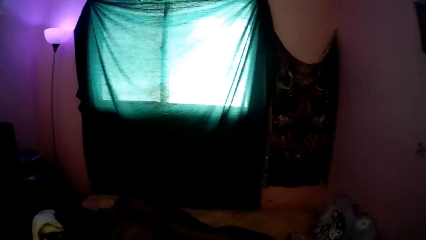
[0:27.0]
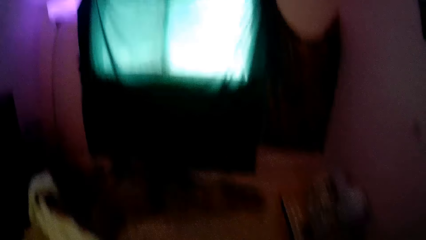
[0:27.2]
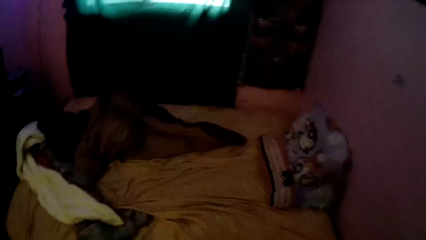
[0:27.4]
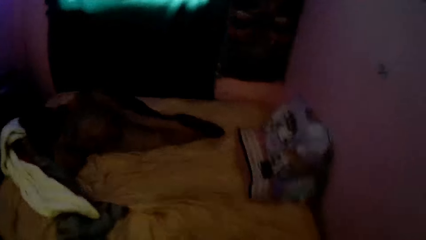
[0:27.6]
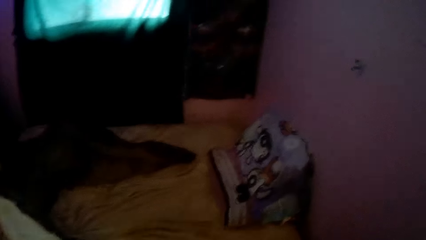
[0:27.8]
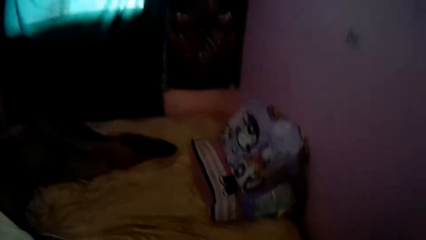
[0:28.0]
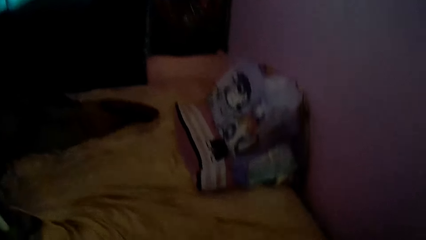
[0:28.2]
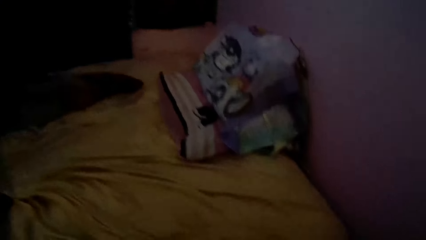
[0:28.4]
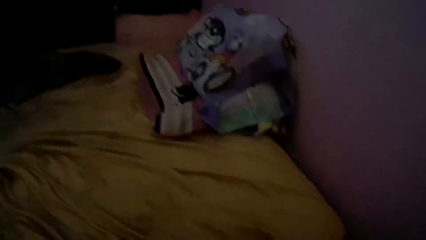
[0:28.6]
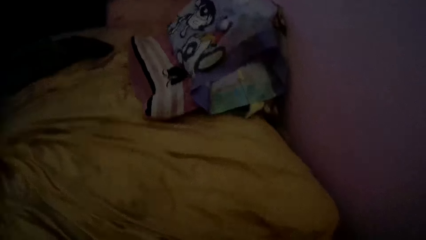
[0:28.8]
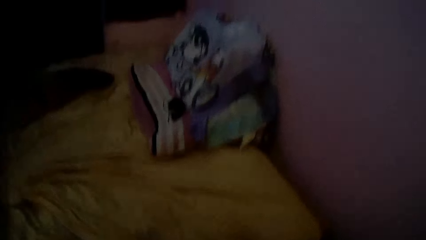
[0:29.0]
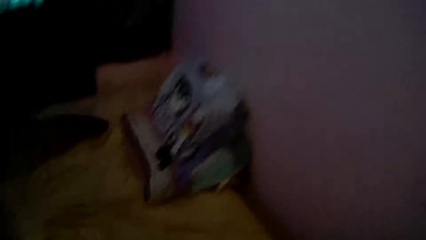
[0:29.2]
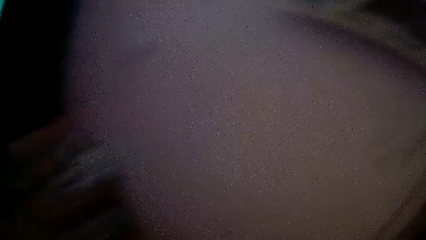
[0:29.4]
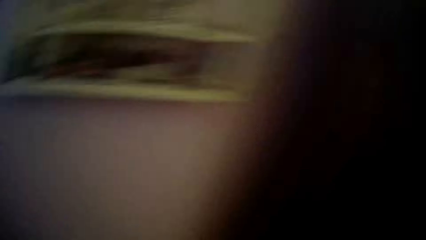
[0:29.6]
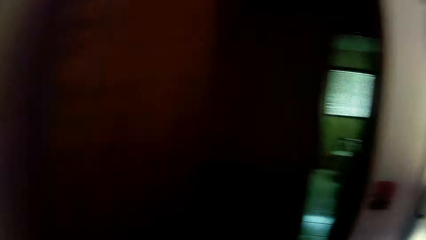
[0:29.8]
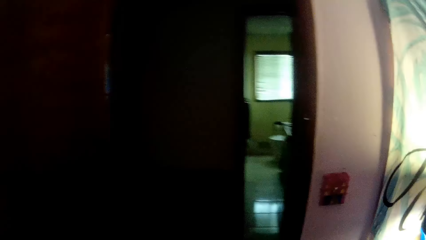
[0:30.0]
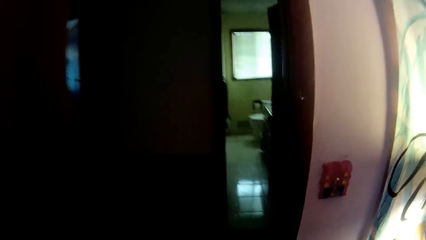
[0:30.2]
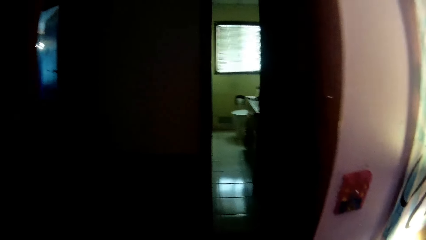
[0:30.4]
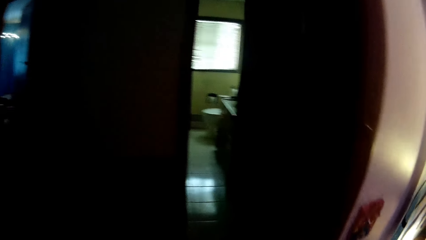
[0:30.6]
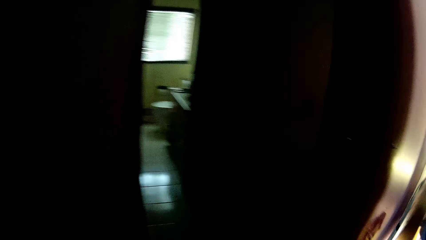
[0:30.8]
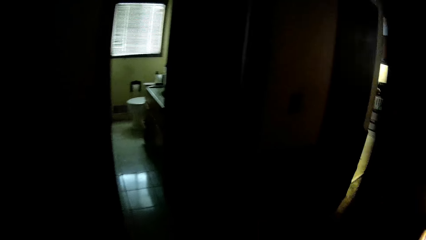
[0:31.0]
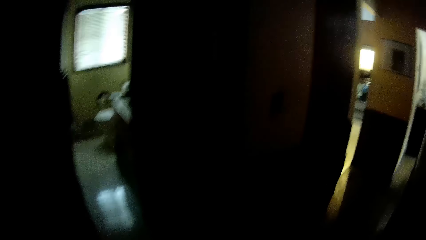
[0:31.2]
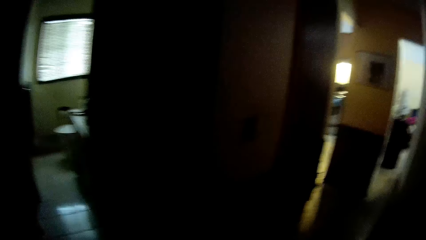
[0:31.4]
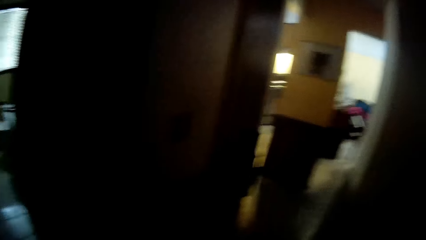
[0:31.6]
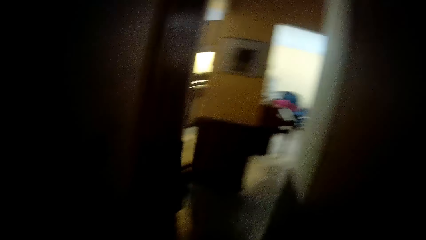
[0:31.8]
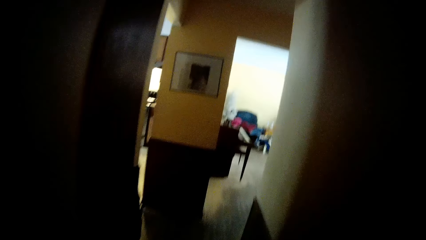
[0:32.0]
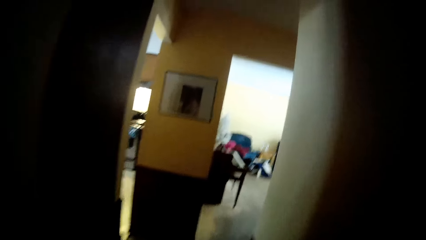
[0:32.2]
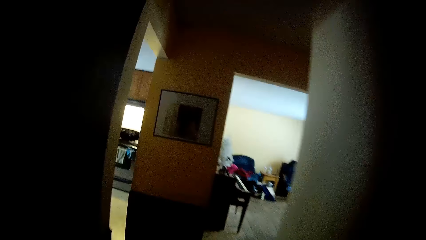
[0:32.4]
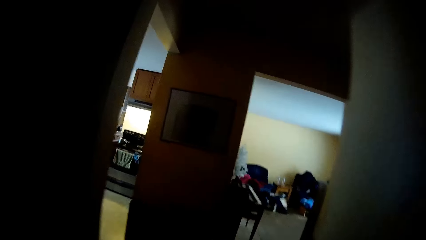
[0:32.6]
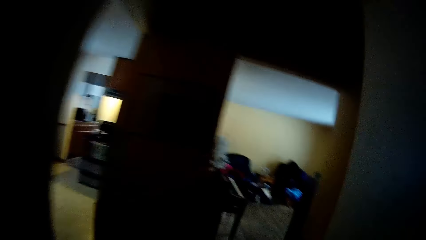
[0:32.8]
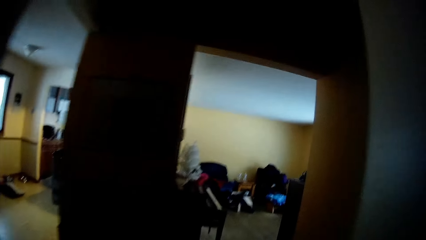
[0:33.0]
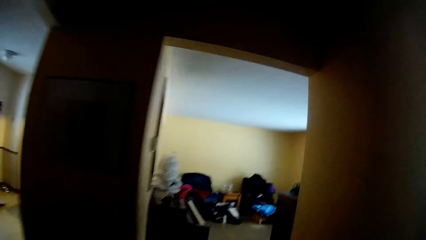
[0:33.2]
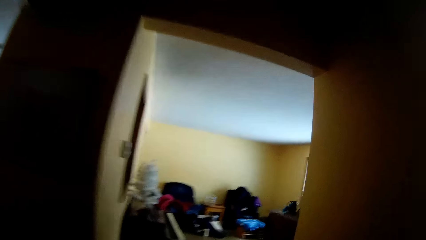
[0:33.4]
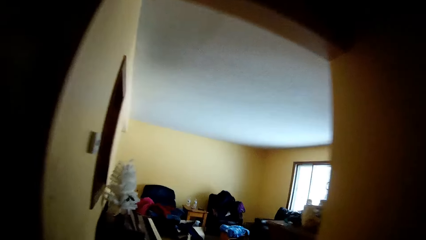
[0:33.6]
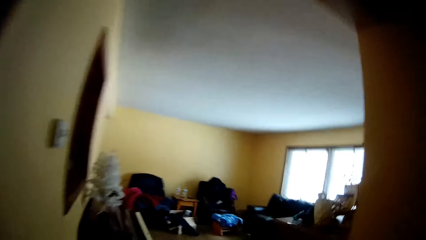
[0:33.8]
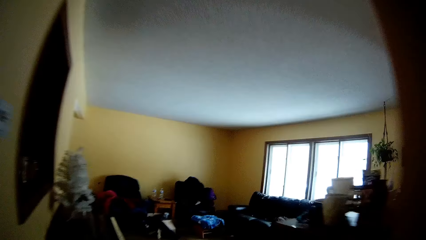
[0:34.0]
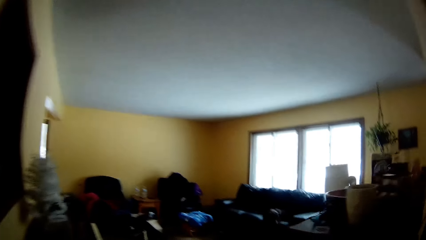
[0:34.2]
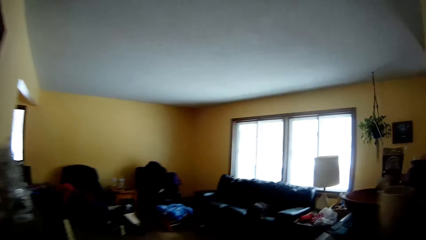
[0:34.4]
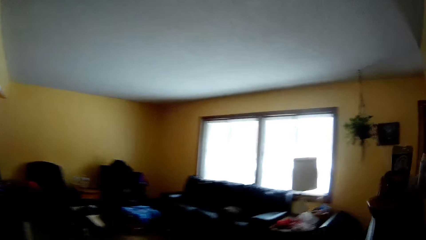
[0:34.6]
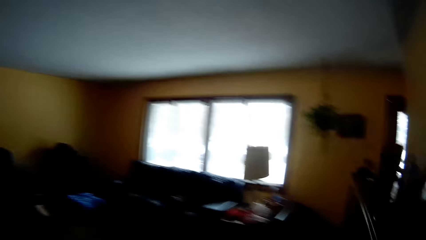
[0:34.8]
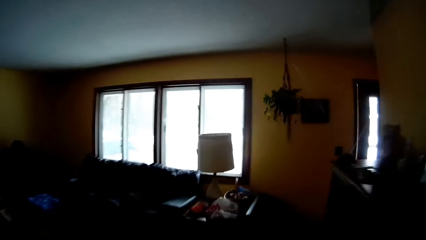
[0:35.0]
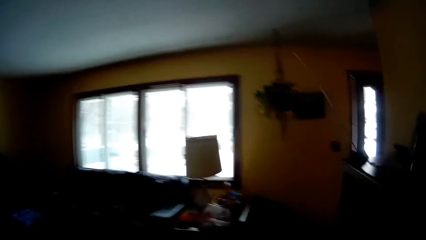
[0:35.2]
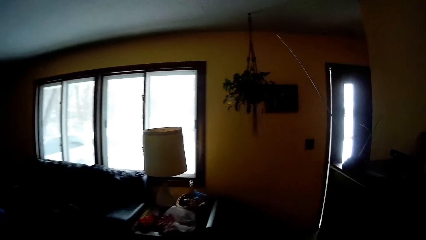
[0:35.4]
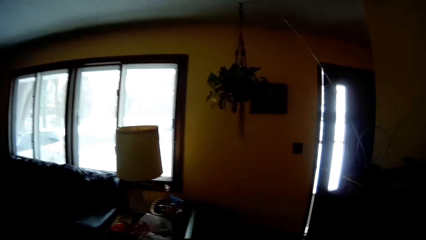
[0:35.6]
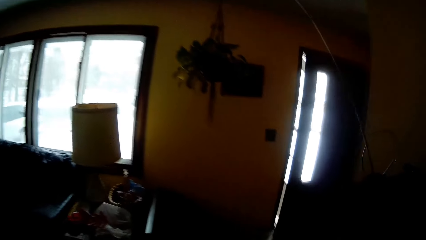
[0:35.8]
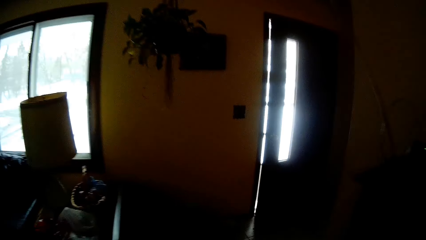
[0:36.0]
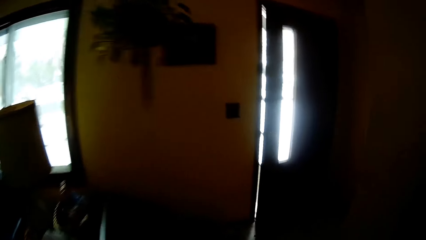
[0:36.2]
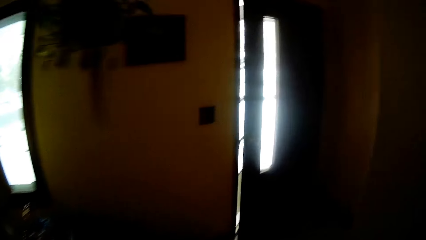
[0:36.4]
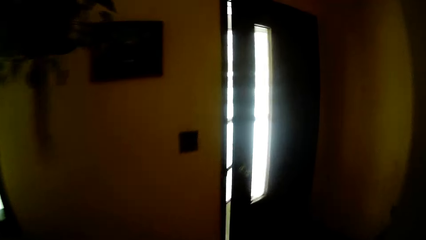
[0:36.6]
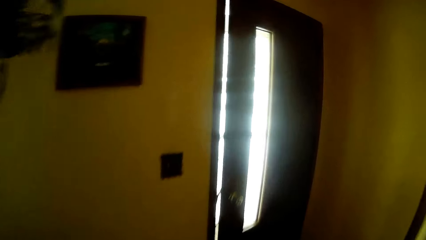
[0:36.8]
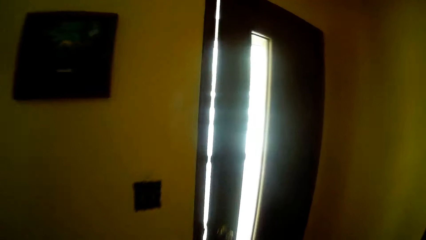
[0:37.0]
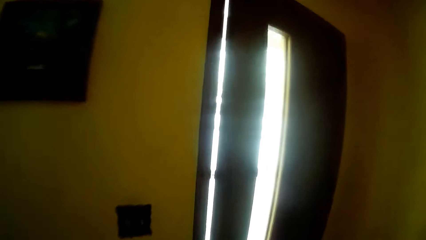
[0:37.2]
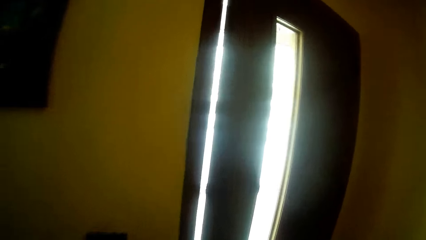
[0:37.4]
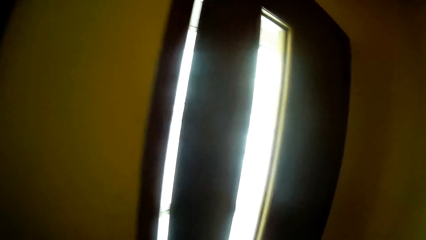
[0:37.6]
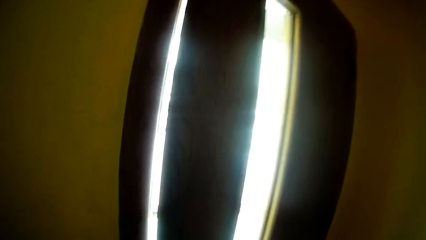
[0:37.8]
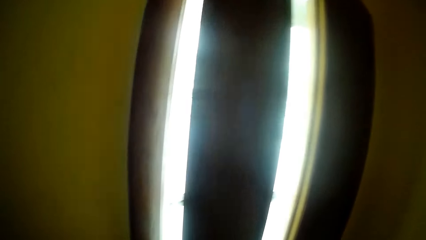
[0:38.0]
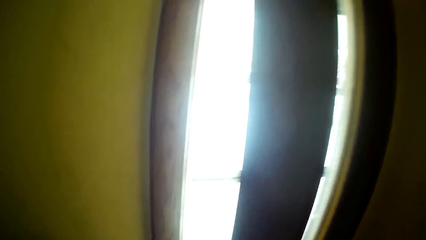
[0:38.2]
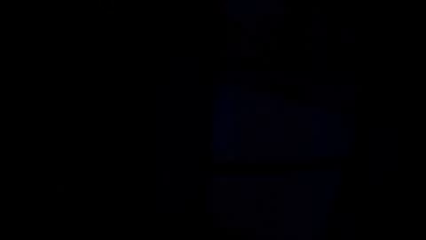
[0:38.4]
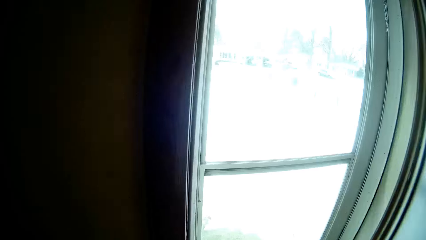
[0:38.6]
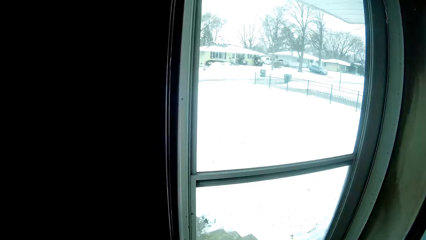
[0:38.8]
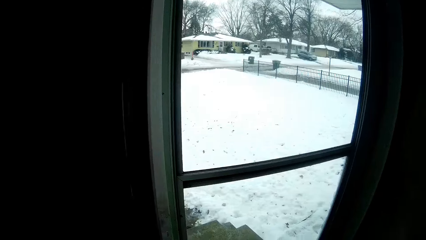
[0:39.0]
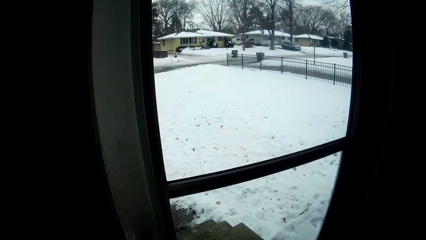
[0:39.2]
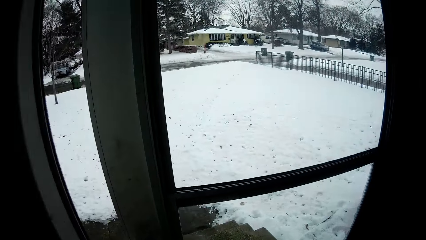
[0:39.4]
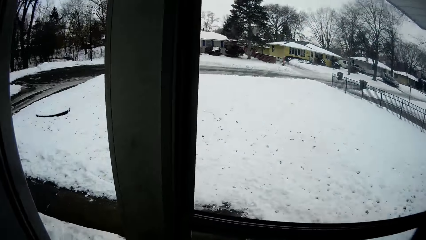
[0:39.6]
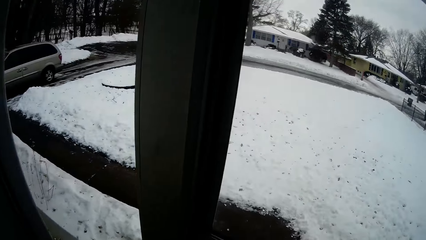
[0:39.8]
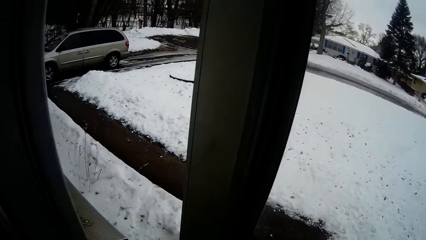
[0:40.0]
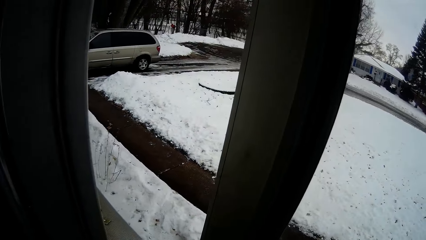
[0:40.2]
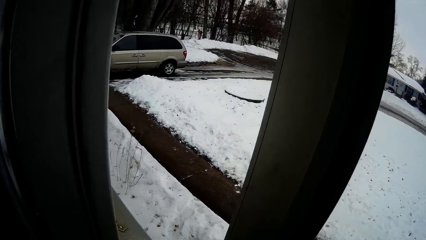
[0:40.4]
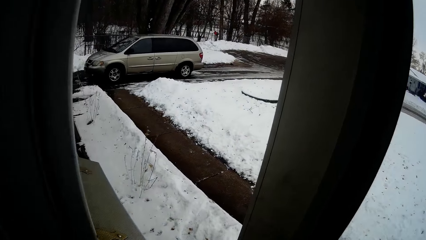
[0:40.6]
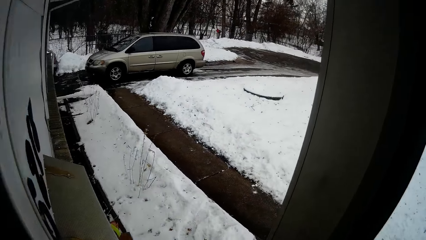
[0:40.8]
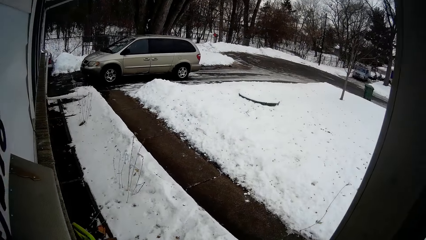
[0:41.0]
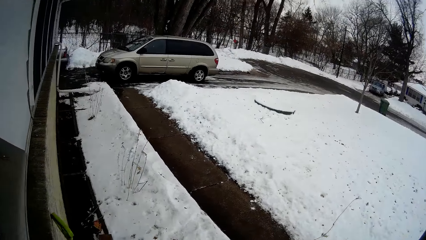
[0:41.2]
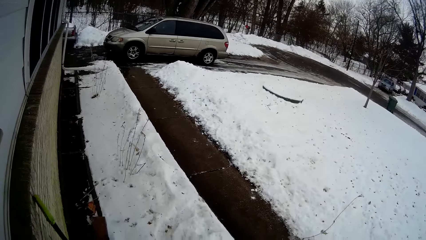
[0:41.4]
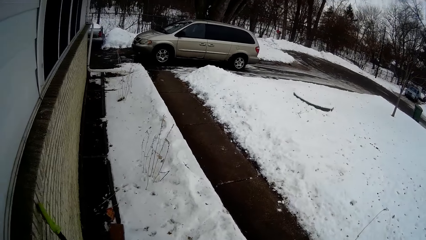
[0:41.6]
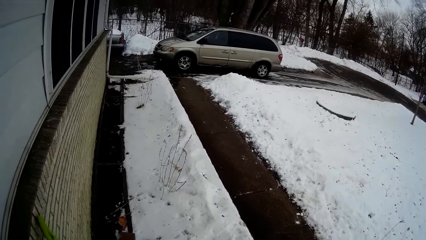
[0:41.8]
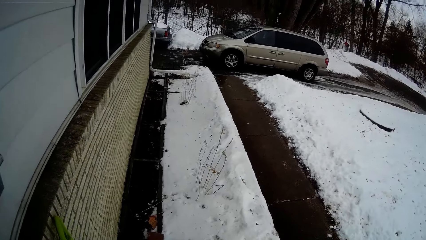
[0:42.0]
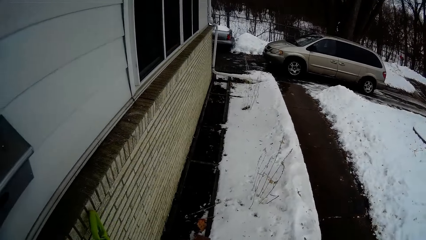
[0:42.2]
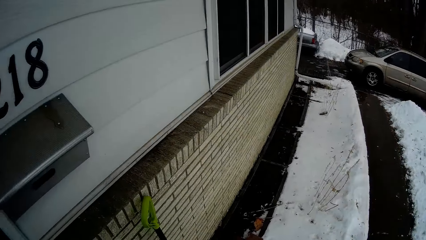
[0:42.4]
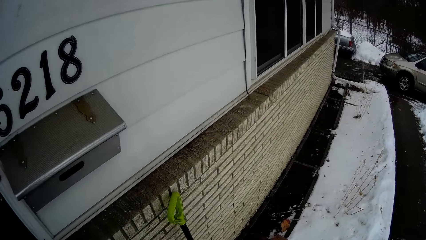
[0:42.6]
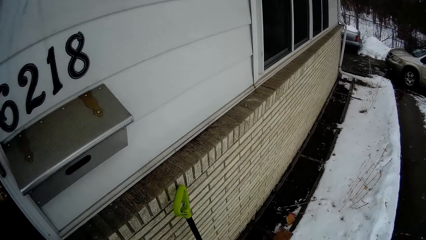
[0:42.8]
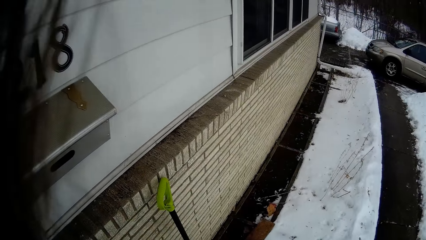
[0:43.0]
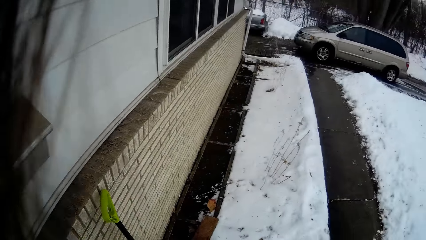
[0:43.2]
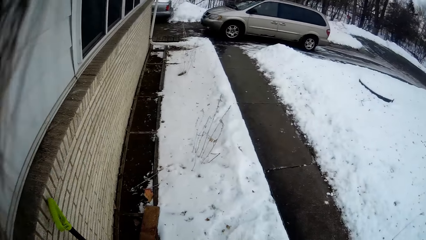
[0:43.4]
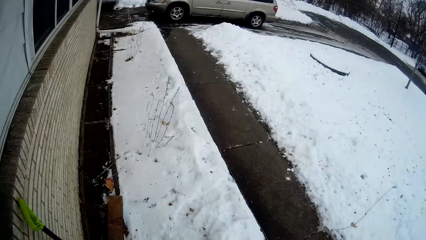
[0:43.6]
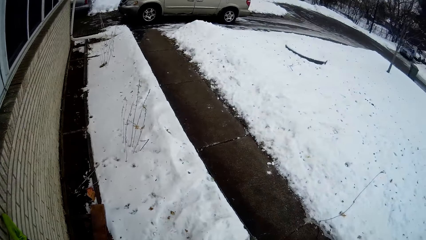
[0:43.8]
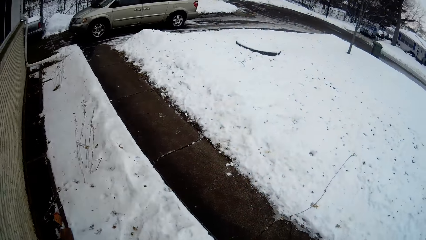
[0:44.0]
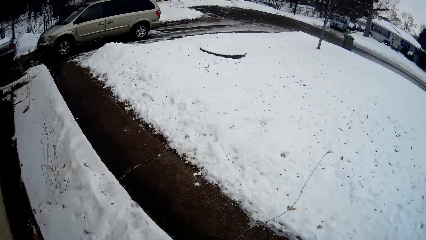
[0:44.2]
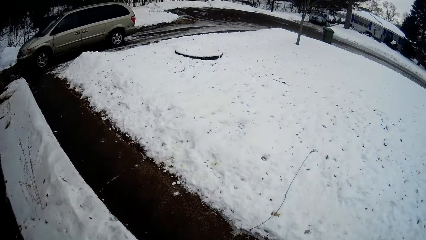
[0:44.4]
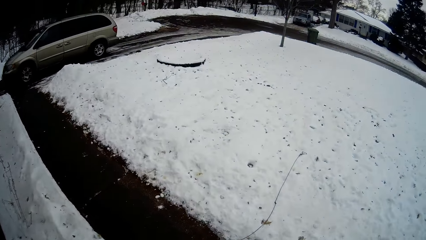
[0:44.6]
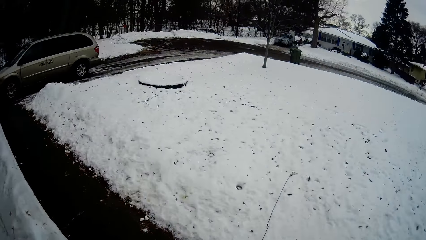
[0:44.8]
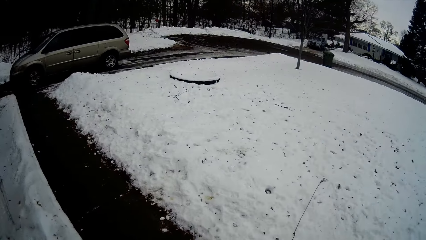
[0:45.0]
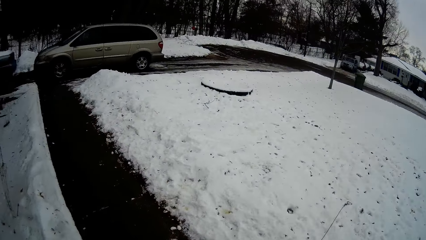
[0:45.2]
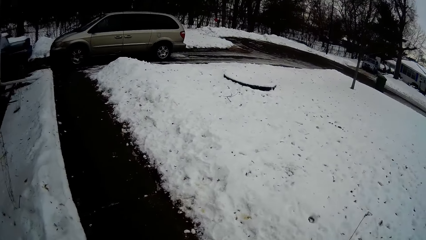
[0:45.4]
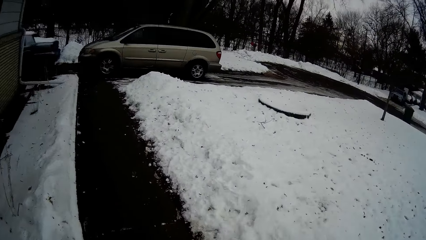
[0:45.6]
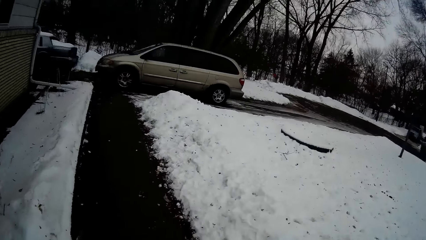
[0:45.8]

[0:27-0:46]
The camera wearer drops the grocery bag in her gloved right hand on the floor in the room. She picks up a white cloth from the ground with her gloved right hand. She looks around. She walks to the door of the house. She opens the door of the house with her gloved right hand. She walks. She opens the door again. She walks towards the car parked outside. She looks around.
